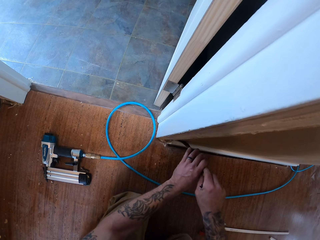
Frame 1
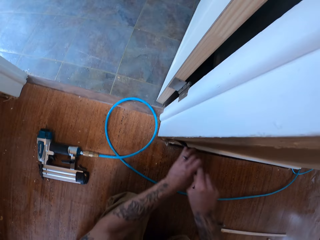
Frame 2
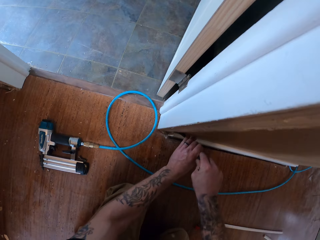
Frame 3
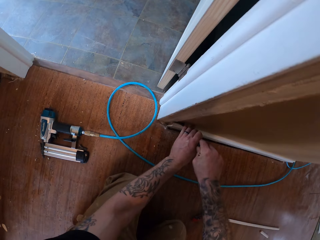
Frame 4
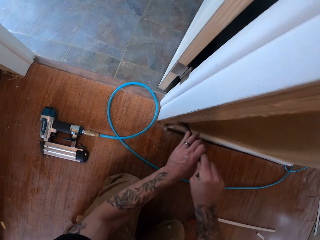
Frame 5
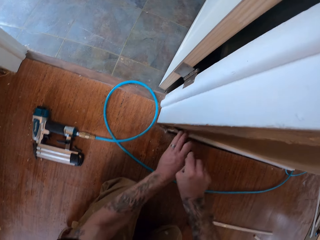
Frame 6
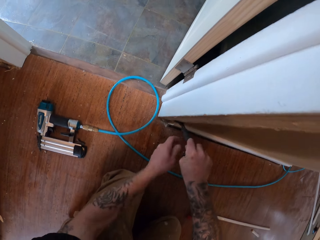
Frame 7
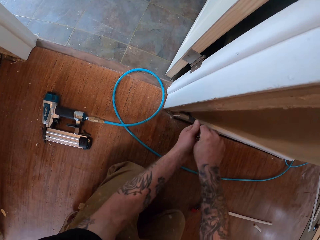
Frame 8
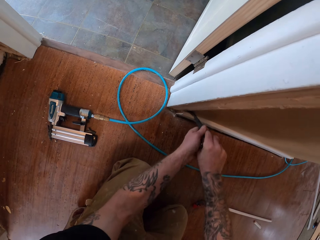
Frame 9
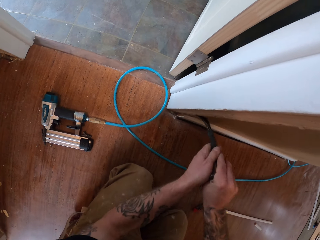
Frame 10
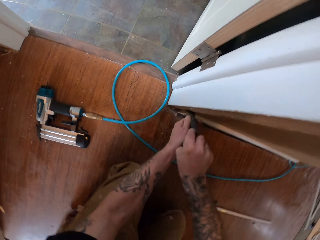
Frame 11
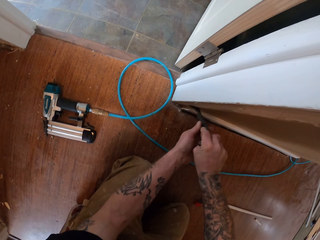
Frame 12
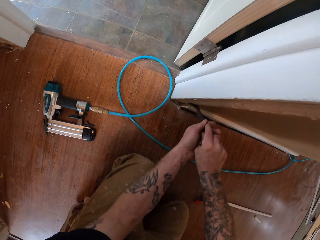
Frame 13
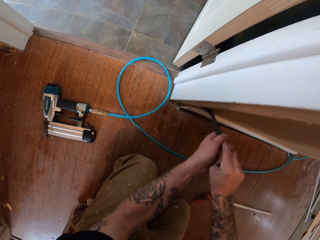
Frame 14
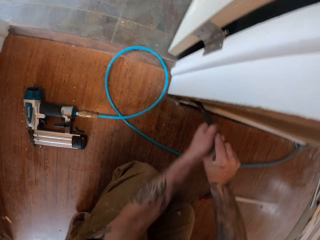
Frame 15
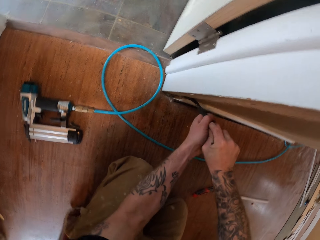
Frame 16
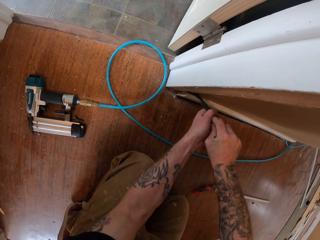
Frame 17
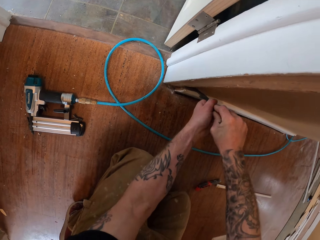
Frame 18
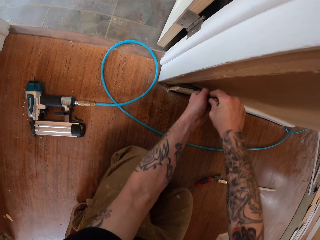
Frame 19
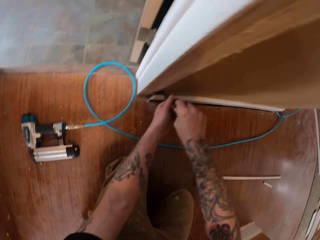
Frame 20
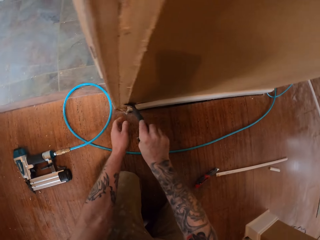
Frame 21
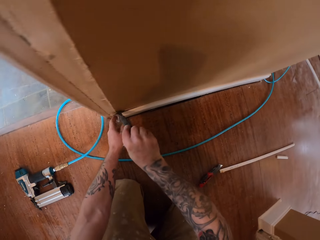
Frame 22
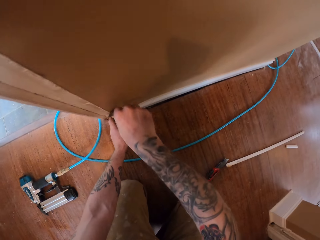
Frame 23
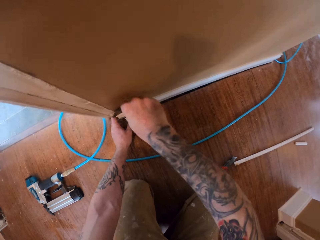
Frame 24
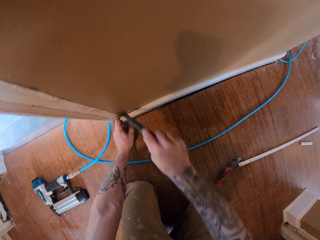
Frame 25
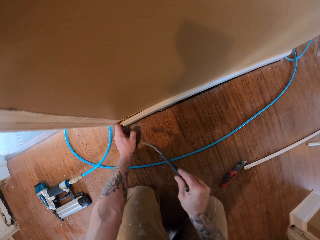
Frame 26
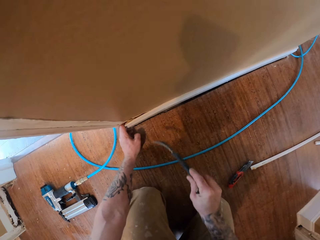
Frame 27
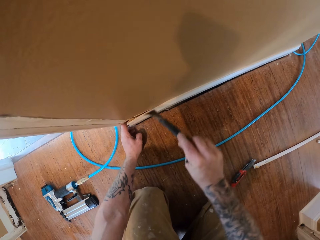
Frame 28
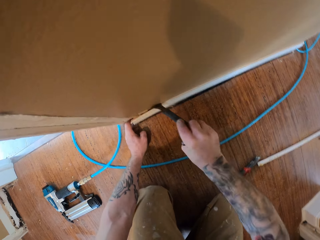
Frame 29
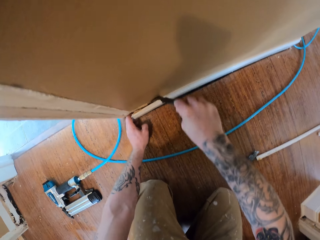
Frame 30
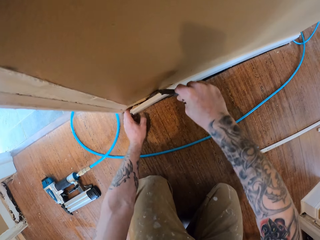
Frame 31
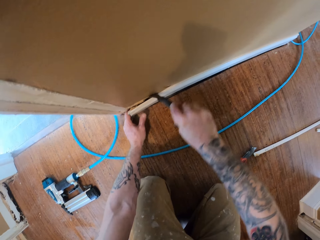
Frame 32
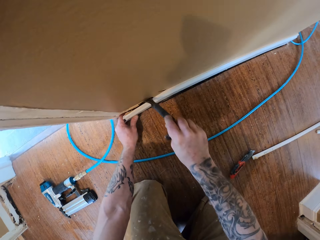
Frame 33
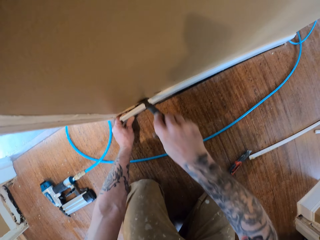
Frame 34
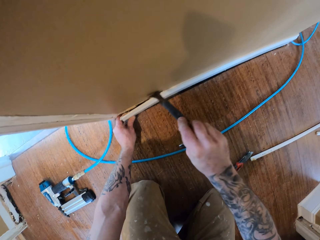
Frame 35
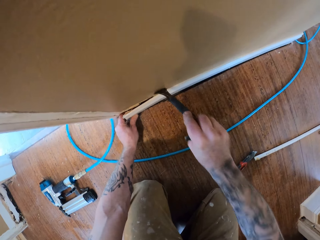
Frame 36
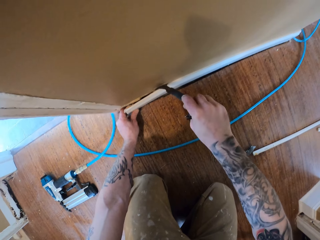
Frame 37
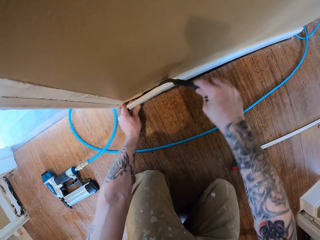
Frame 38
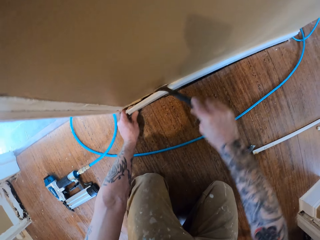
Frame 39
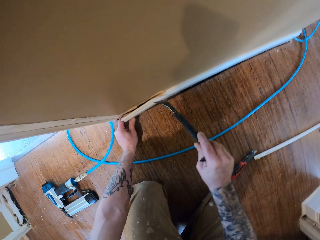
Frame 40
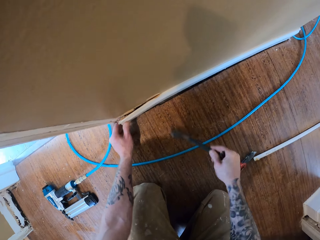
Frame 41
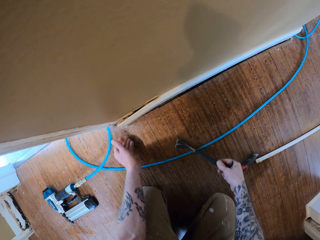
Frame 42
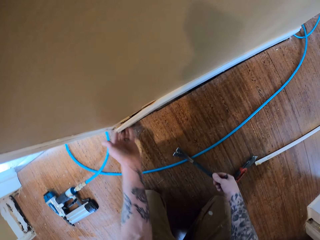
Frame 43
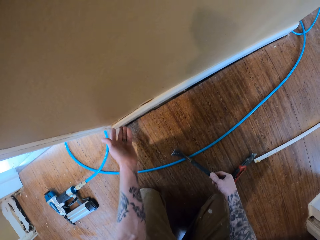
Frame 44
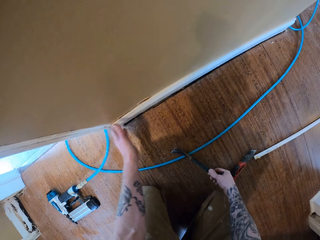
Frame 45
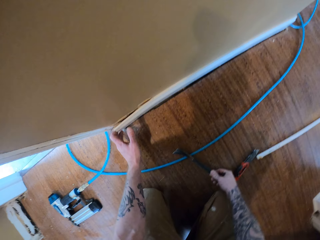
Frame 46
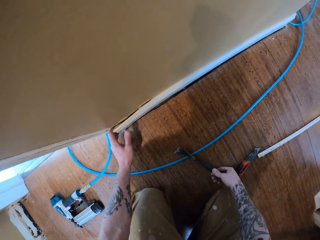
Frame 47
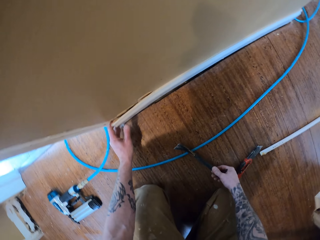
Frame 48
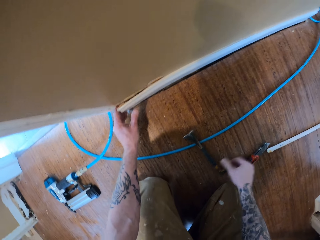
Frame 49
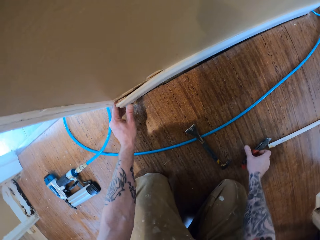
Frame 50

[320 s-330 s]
The camera wearer removes the wall trim from the wall with the crowbar. They drop the crowbar.

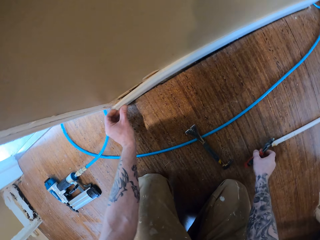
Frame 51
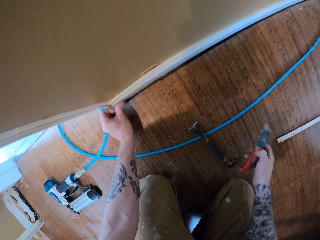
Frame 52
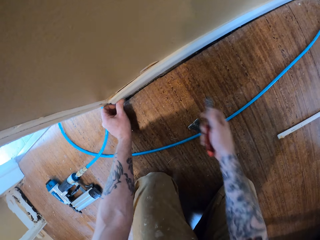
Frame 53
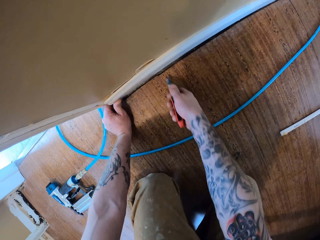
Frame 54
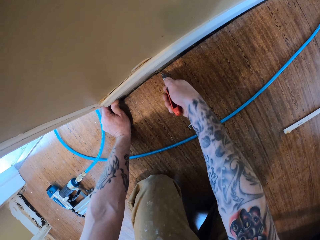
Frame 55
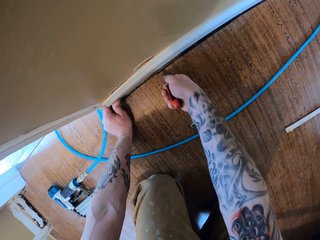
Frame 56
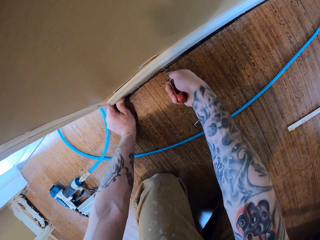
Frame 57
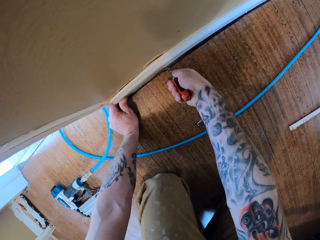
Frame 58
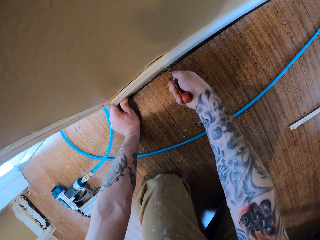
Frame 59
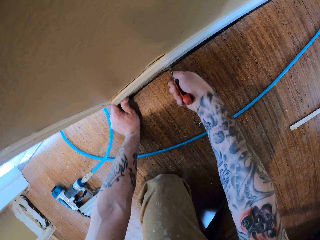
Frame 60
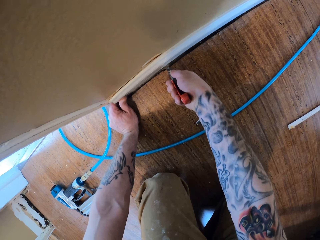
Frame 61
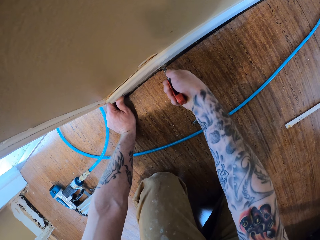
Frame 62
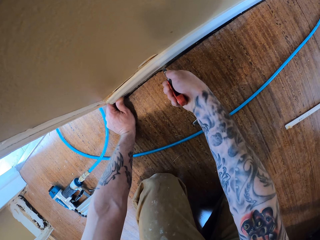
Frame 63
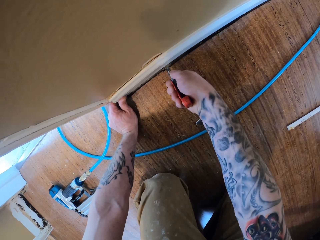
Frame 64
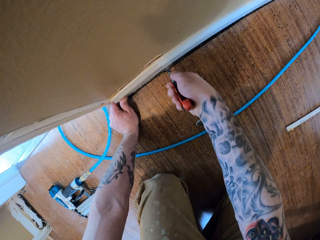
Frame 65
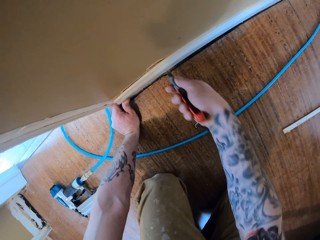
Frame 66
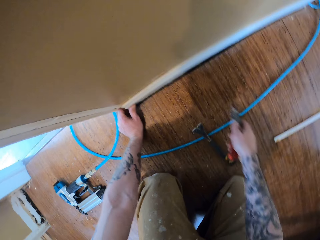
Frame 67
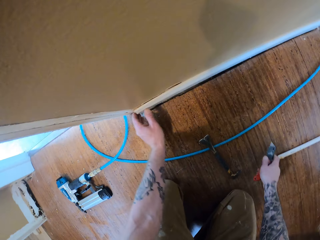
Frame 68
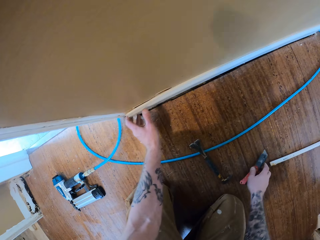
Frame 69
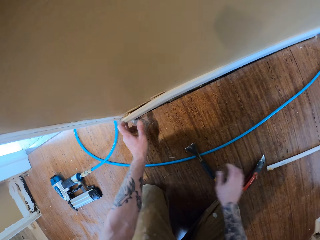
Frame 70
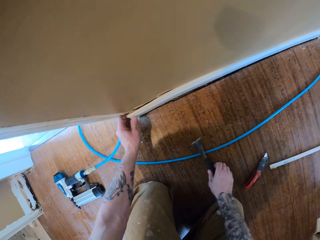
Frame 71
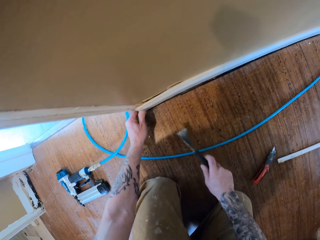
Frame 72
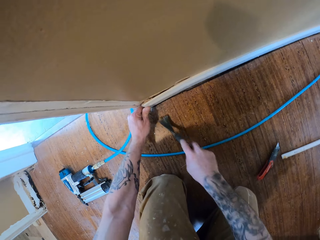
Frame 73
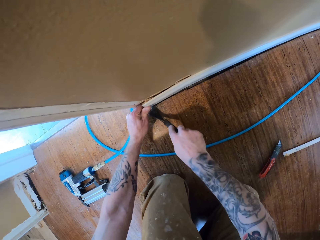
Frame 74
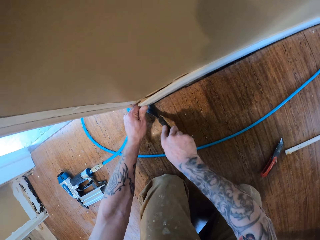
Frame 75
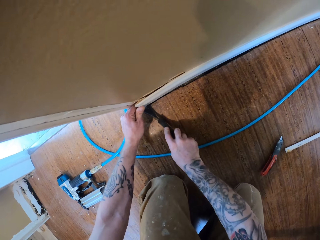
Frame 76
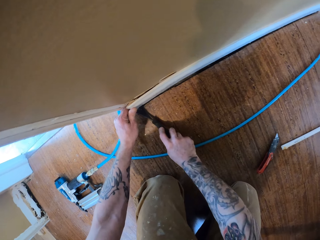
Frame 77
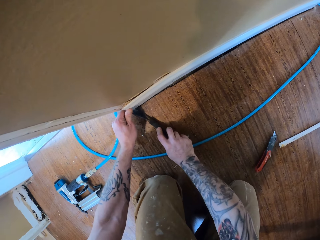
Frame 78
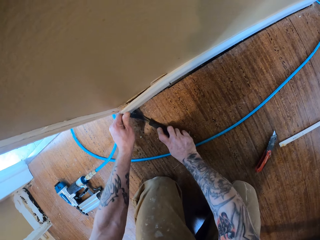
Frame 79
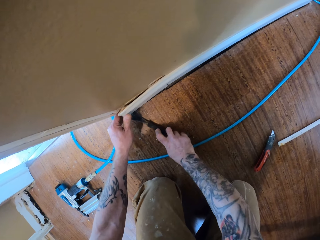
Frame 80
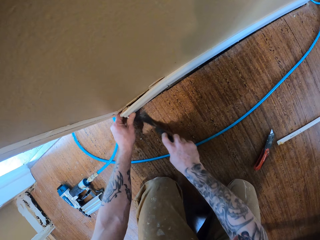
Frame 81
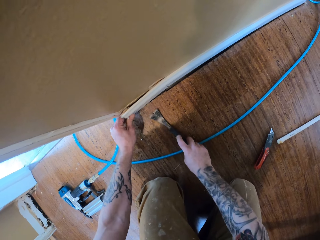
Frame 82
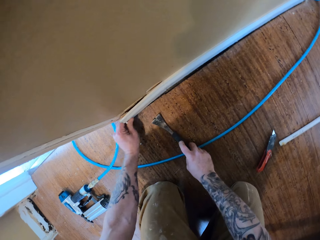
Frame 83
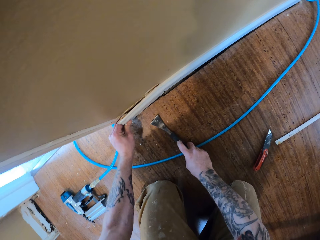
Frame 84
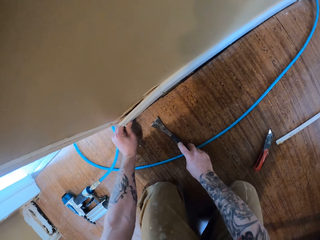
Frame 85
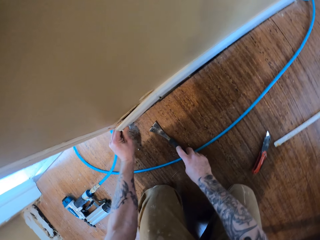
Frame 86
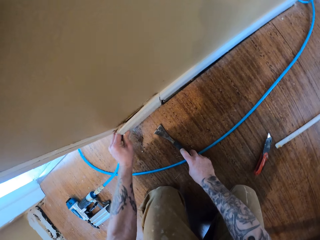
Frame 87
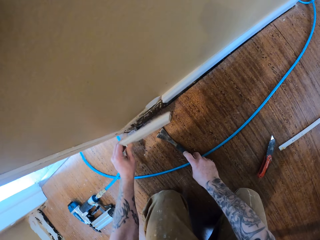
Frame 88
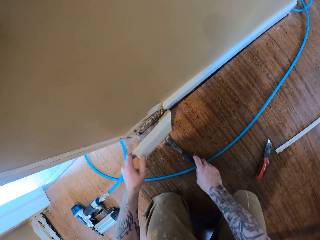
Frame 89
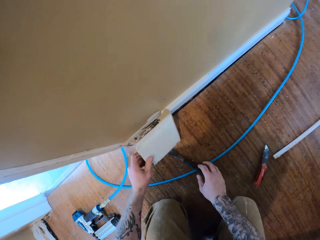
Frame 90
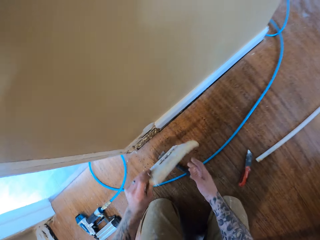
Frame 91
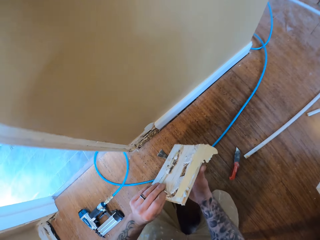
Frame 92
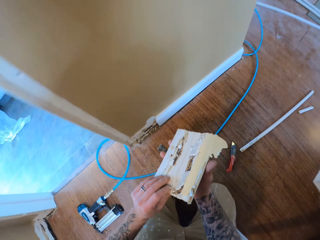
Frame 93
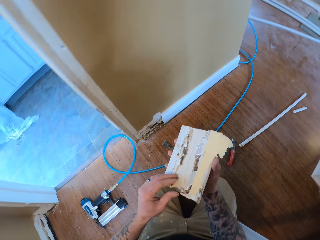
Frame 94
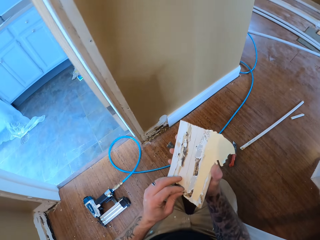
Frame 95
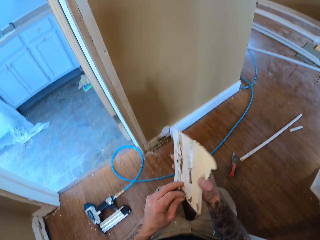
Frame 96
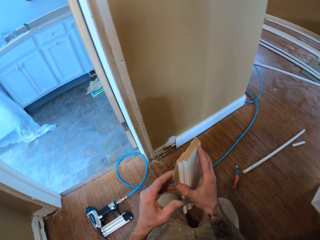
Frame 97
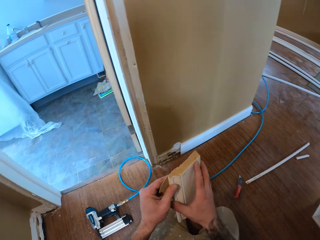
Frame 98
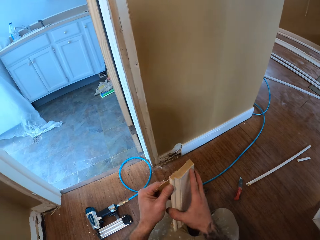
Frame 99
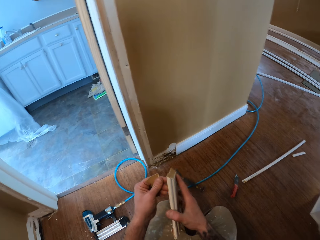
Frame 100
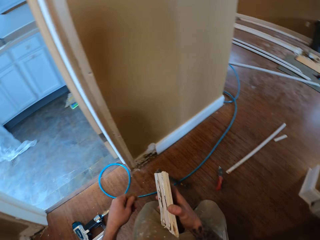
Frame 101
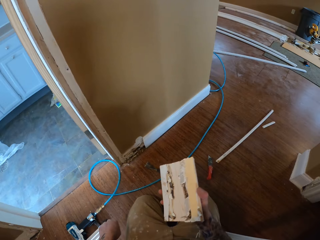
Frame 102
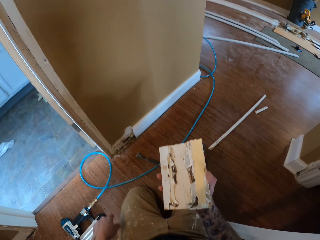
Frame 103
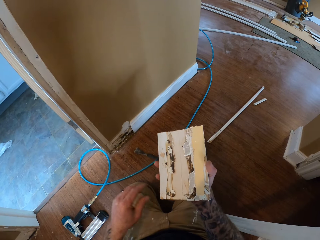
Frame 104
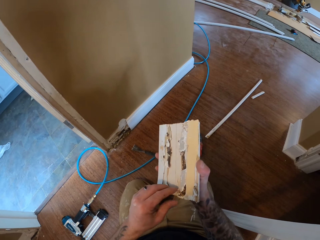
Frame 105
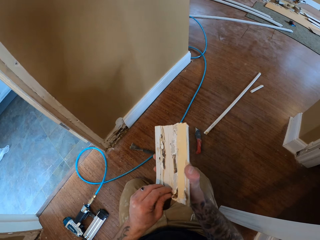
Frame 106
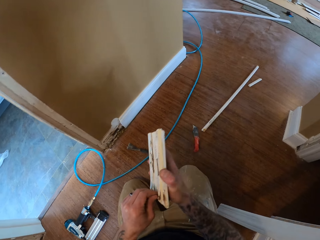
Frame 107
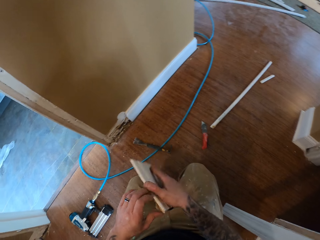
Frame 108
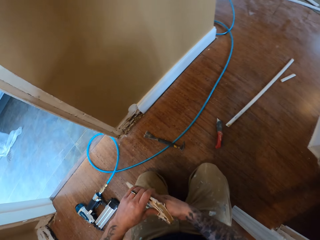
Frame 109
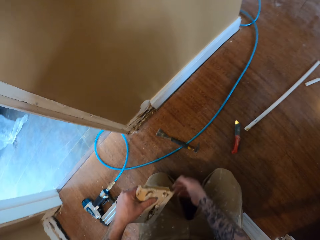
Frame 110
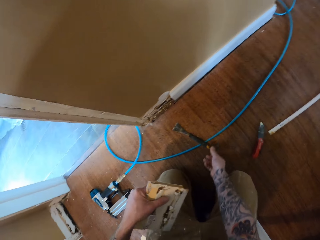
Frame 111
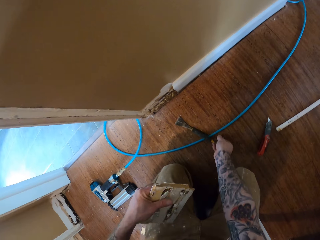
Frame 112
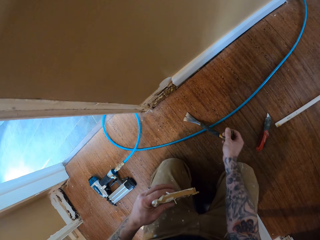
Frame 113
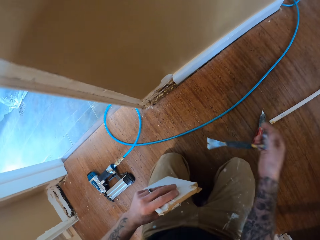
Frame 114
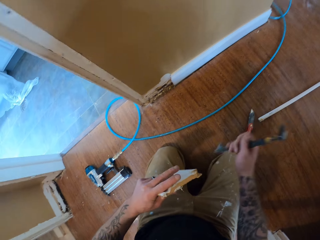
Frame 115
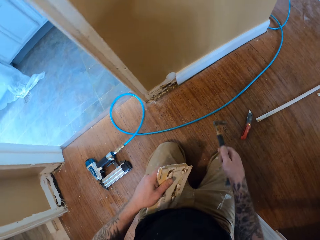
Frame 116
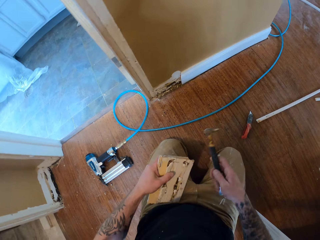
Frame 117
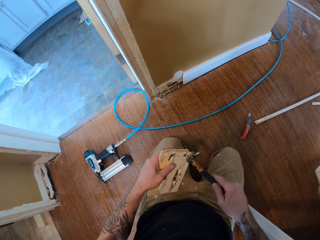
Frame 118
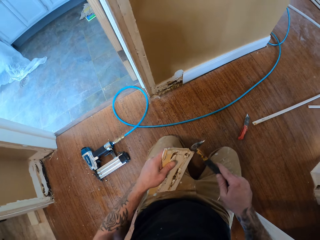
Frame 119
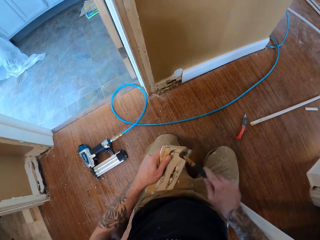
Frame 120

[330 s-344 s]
The camera wearer takes a knife or pliers. They mark the wall trim. They remove something. They drop the knife. They pick up the crowbar. They remove the wall trim from the wall with the crowbar. They remove the wall trim. They look at the wood. They take the crowbar.
